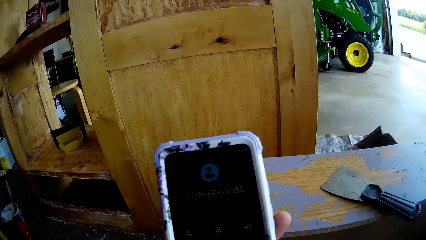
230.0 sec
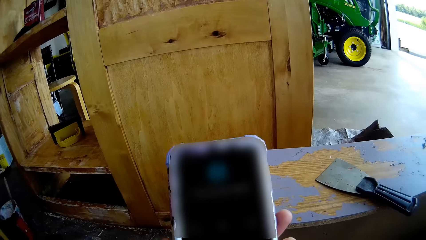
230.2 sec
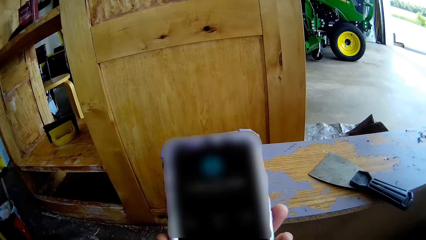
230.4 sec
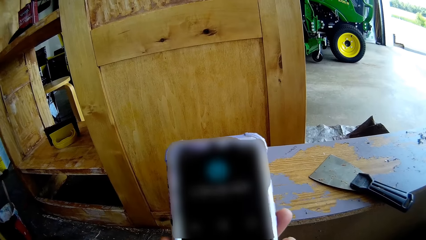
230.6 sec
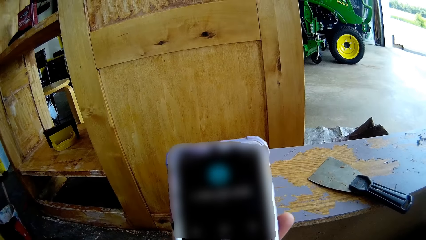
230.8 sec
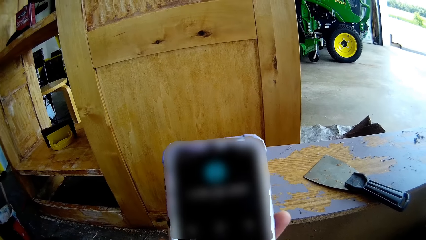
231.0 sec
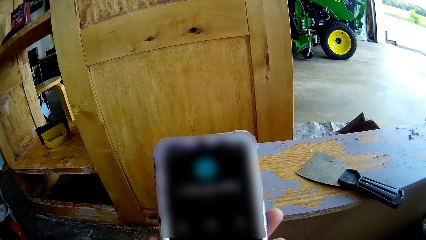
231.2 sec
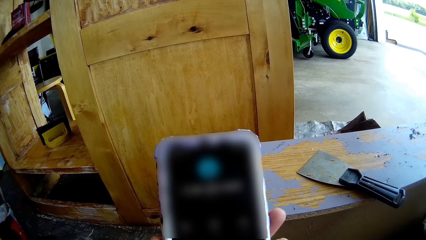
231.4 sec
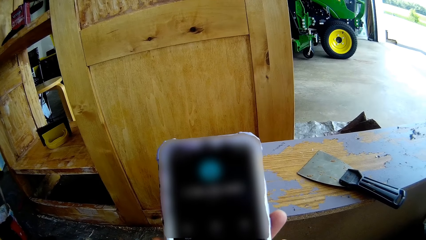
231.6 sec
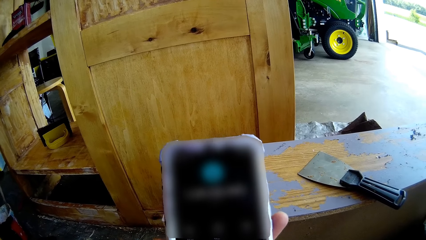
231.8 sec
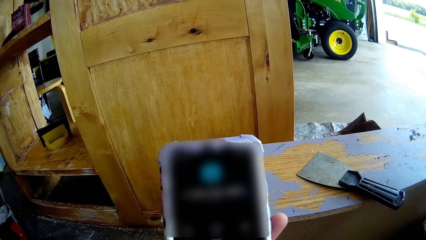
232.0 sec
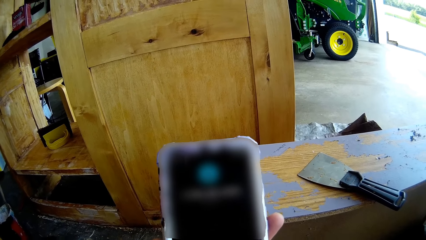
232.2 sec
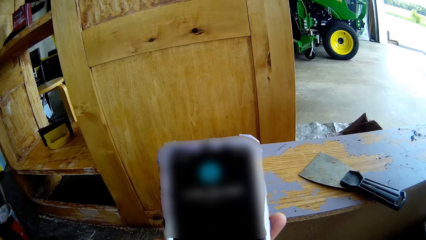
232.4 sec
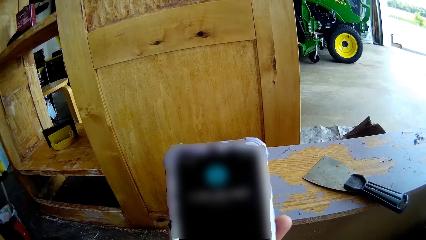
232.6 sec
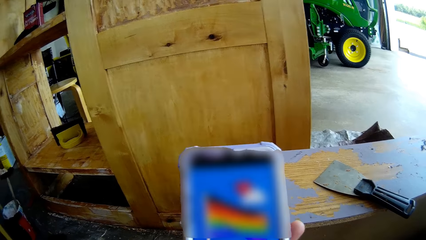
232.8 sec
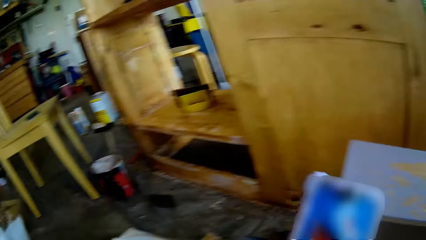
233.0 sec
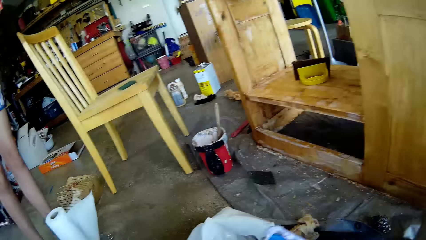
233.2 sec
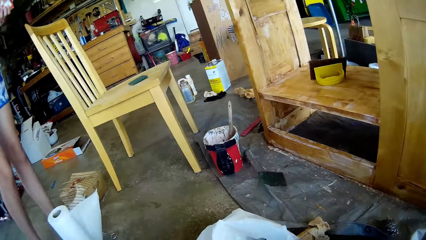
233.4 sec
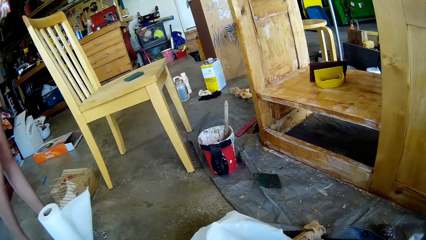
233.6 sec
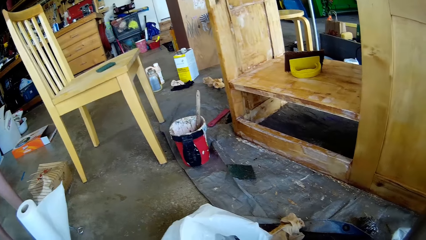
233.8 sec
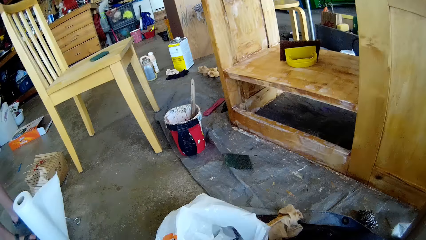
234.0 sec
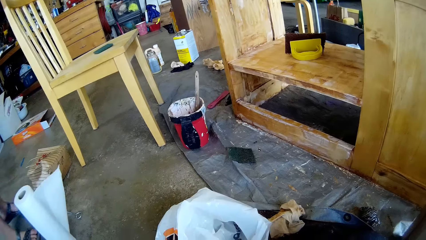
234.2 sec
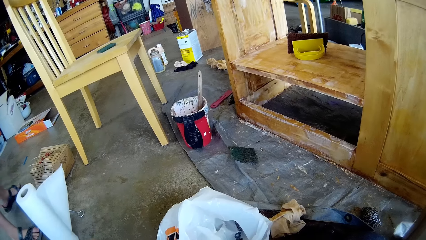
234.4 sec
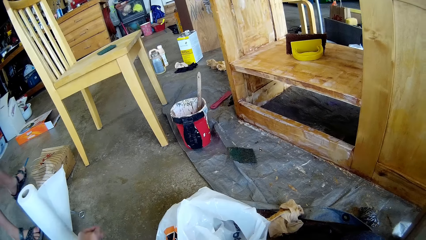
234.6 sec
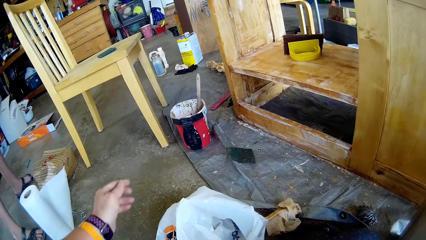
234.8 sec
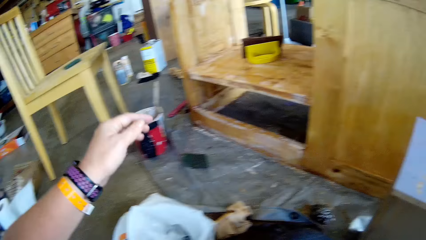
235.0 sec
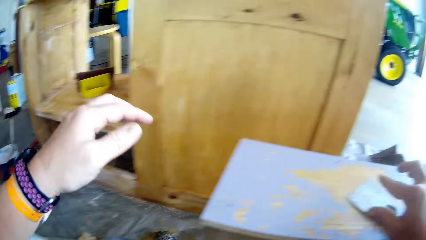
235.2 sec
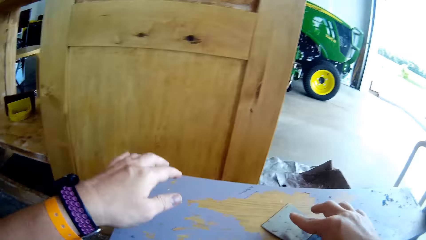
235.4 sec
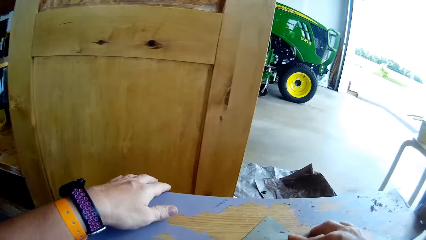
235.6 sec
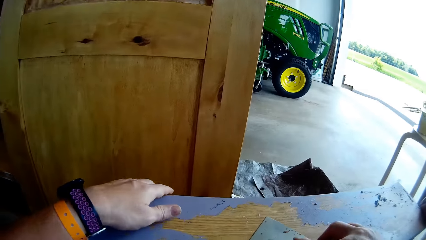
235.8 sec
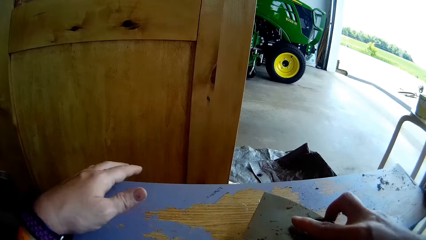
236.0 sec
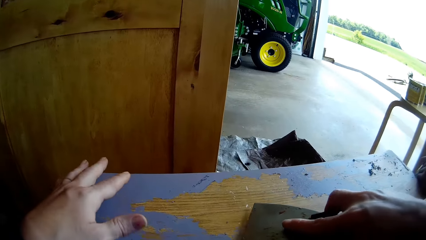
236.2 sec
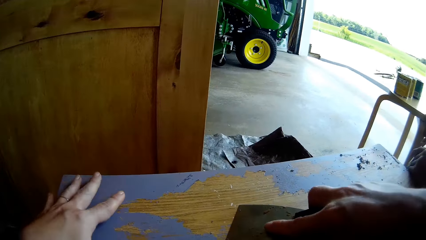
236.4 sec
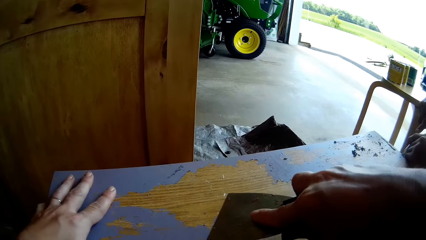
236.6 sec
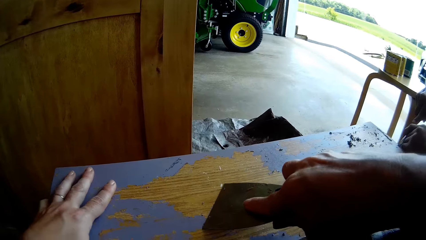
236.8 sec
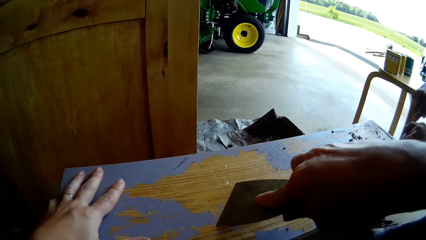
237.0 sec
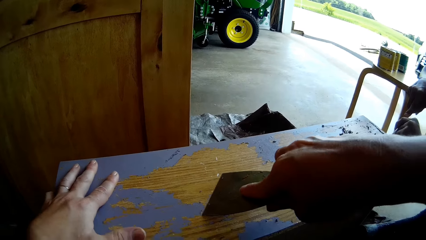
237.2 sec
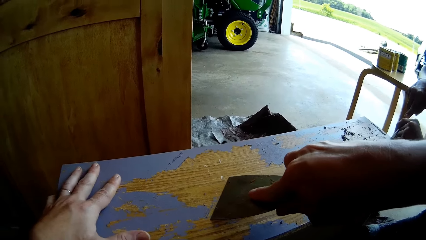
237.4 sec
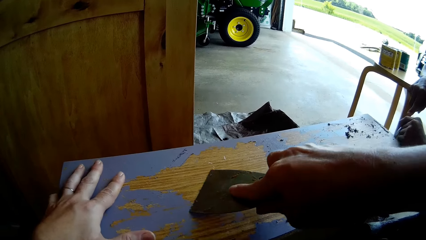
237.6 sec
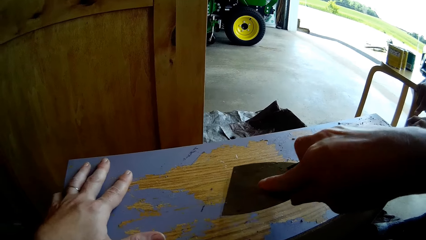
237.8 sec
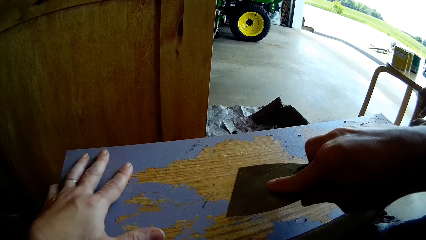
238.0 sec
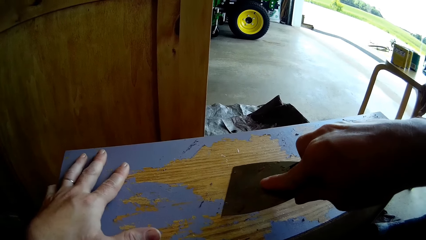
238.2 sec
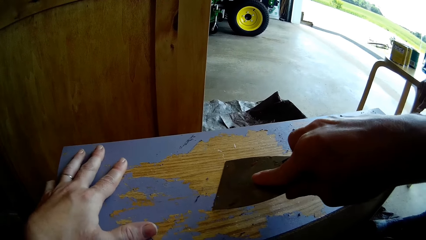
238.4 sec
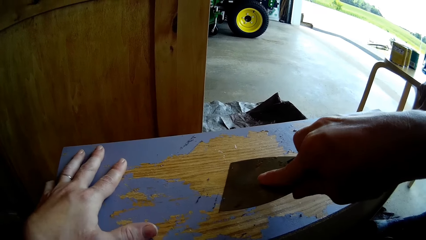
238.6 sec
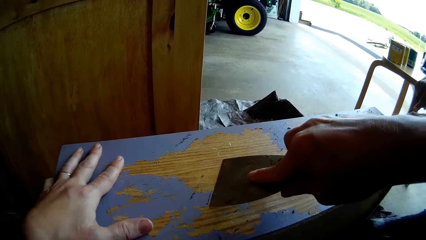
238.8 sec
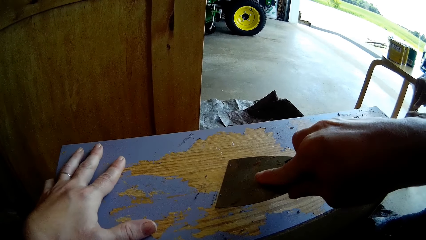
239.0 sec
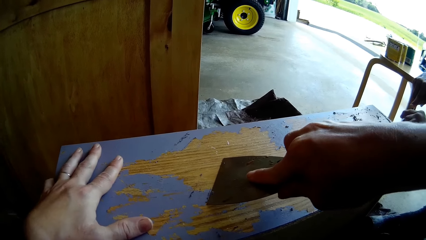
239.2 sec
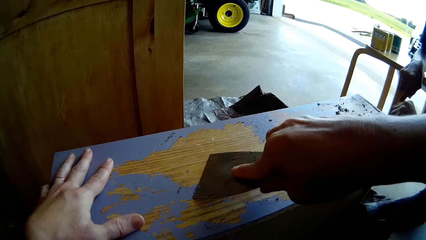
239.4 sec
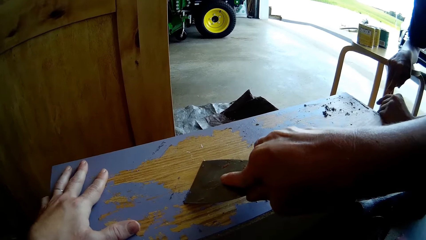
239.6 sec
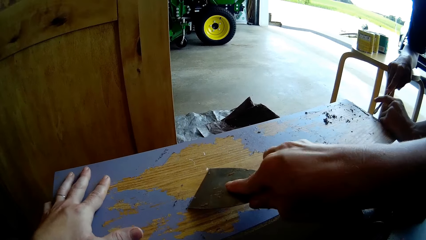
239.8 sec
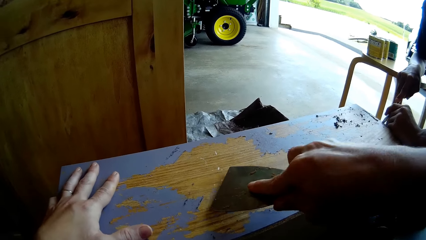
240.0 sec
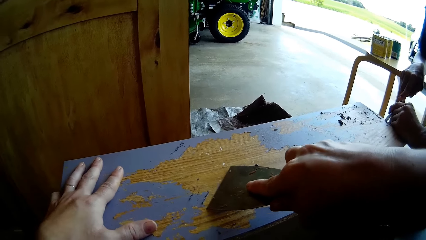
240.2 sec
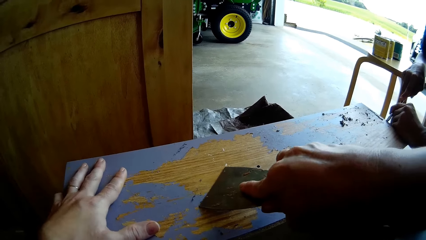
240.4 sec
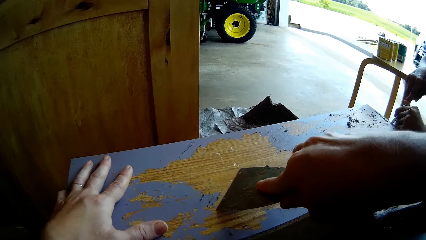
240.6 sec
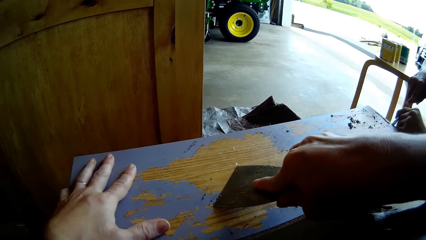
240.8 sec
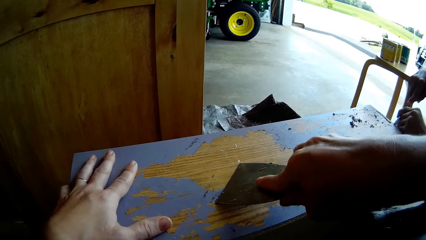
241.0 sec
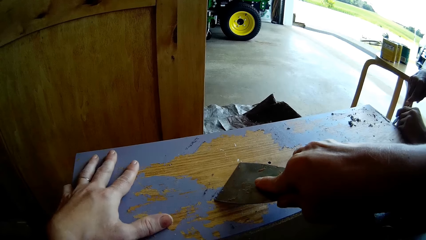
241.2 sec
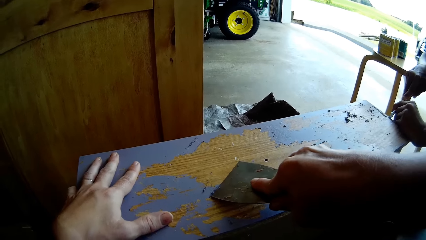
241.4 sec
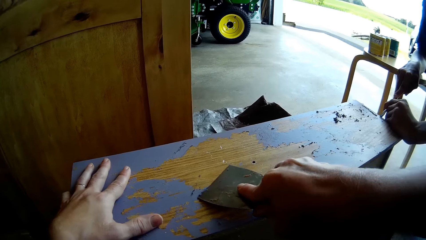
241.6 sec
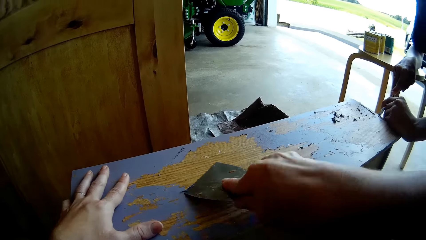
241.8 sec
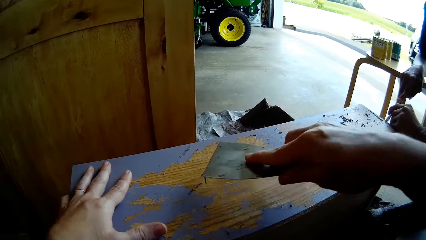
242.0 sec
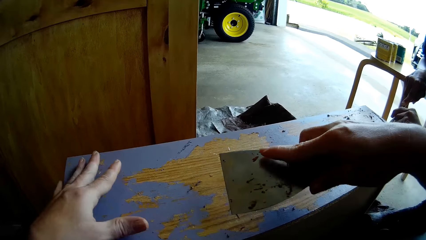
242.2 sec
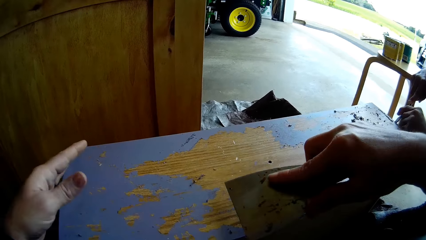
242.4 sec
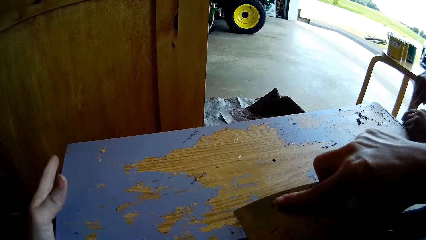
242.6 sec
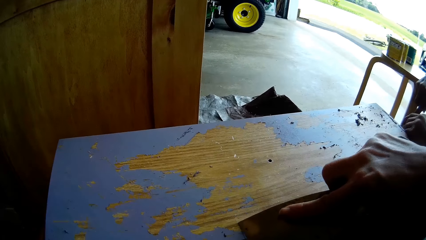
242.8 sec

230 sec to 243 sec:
The camera wearer stares at the phone. They drop the phone on the floor. A lady walks back in the workshop. The camera wearer takes a putty knife on the countertop. They scrape paint from the table with the knife with a man's help. The man scrapes paint from the table with a screwdriver. The lady converses with the camera wearer.

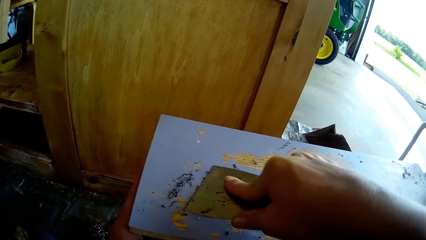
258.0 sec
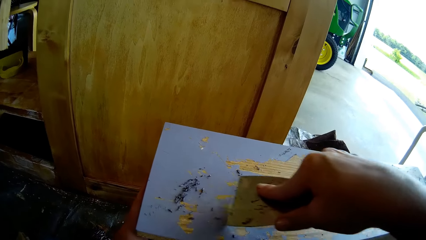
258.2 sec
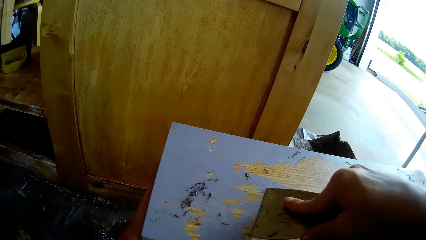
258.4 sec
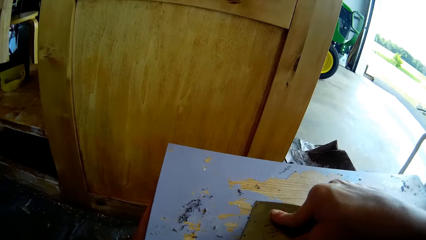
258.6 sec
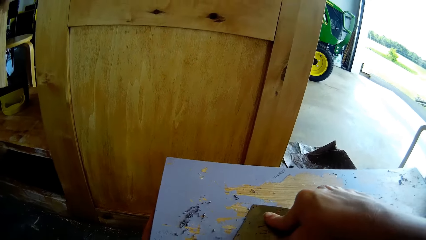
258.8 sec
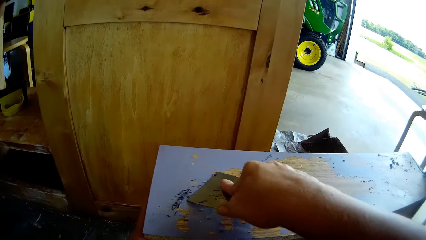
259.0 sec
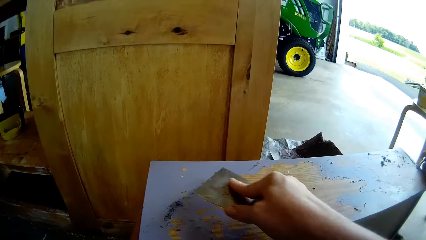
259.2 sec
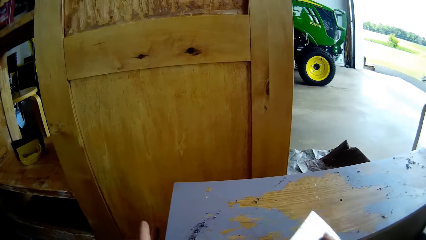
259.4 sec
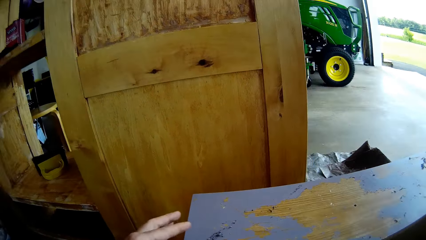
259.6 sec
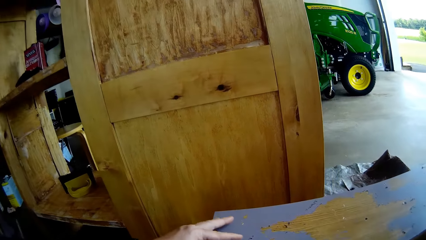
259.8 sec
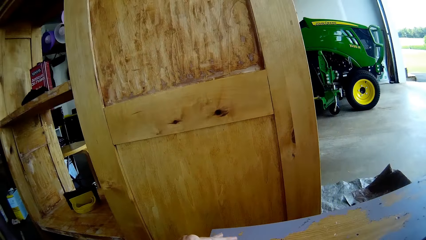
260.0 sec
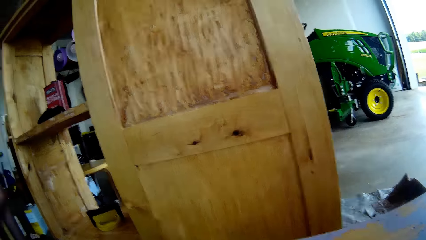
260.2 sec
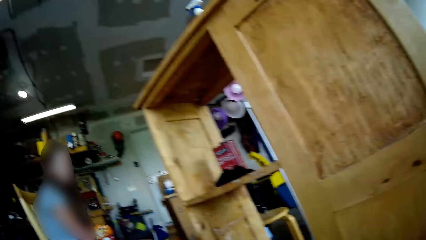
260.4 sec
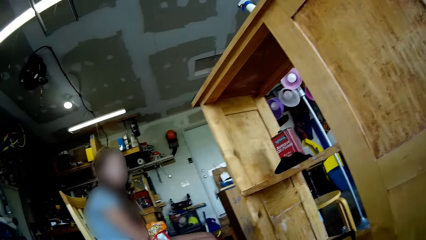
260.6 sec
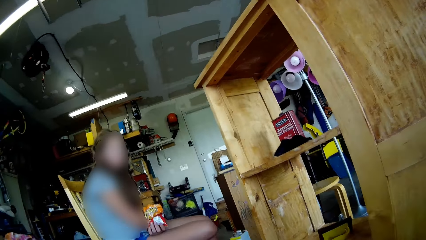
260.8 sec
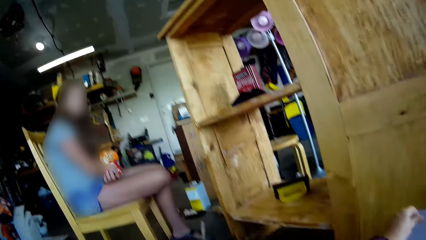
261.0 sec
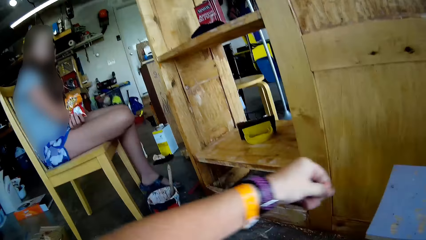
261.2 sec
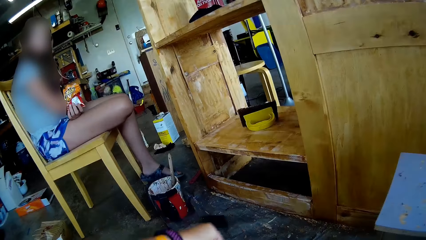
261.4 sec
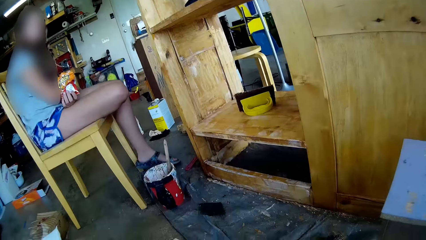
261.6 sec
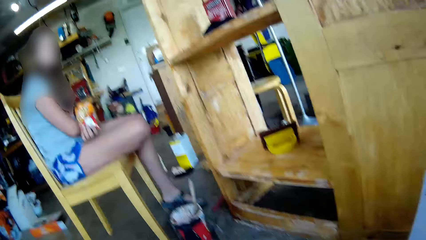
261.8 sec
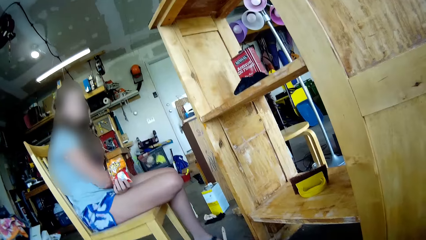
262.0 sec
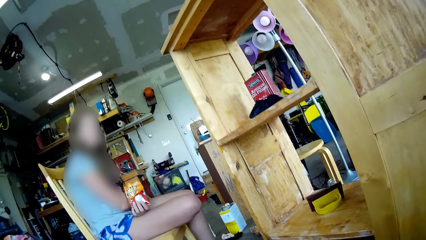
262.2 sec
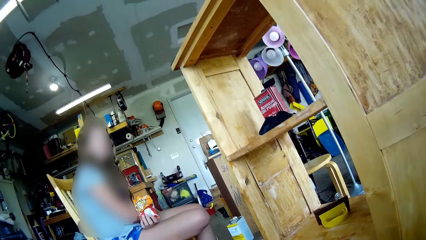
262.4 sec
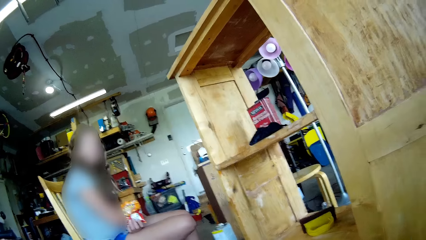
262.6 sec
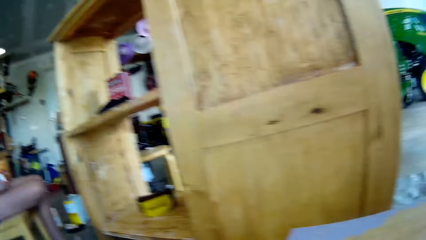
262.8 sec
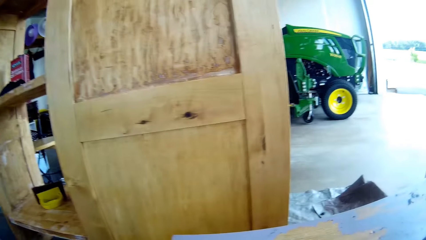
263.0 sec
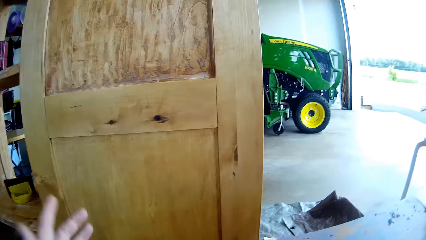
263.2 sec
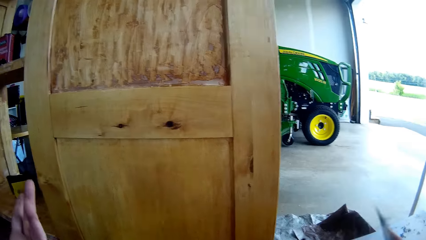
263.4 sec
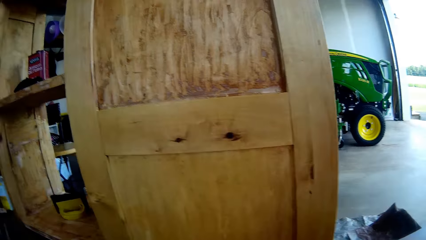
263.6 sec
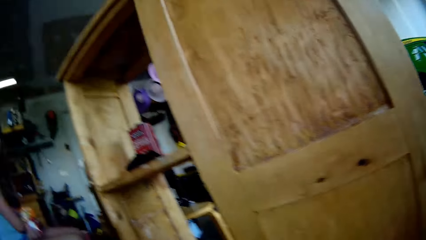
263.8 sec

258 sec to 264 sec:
The camera wearer wipes paint from the knife edge. The lady holds a pack of something. The camera wearer drops paint. They converse with the lady.
